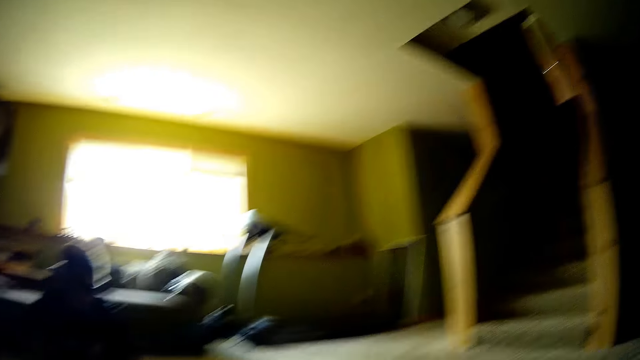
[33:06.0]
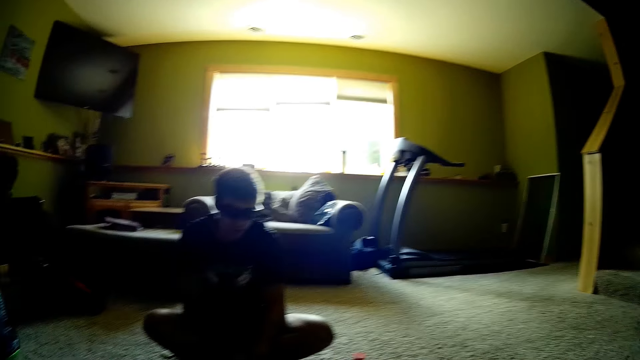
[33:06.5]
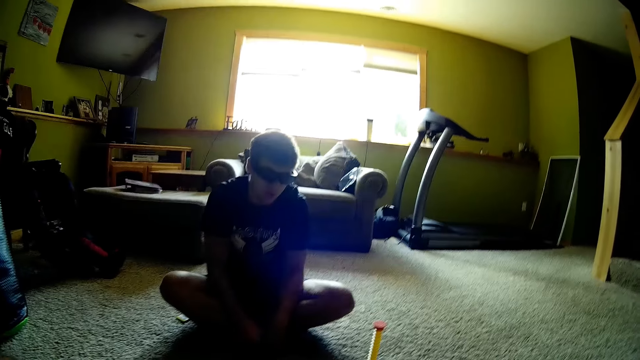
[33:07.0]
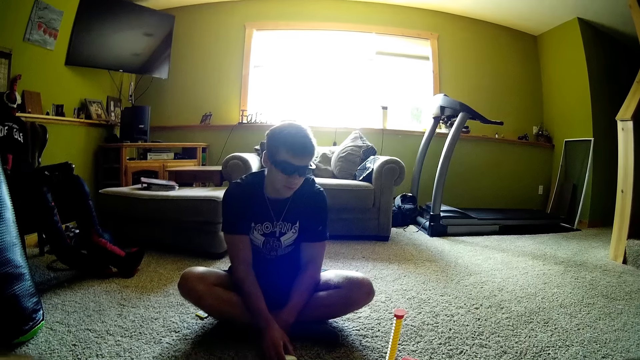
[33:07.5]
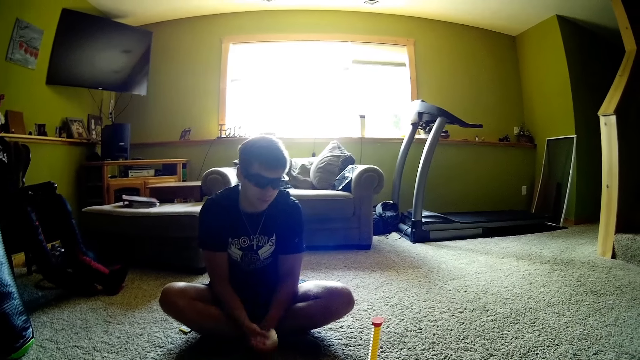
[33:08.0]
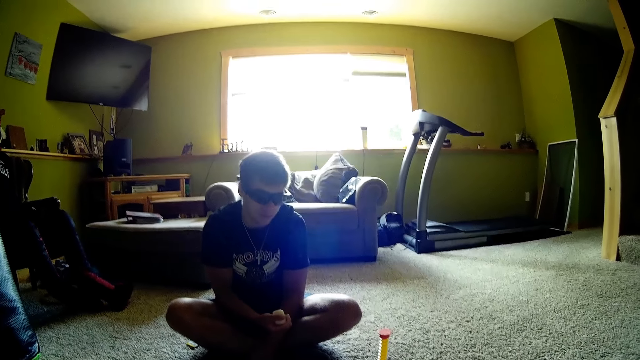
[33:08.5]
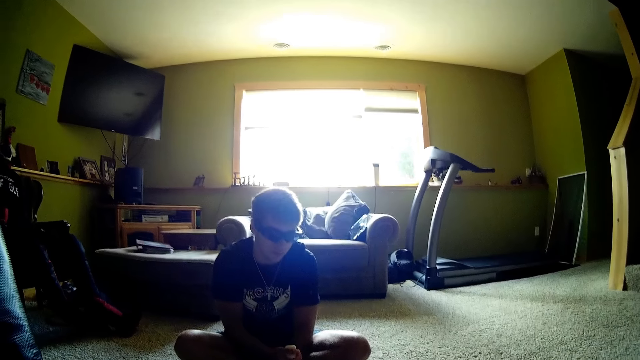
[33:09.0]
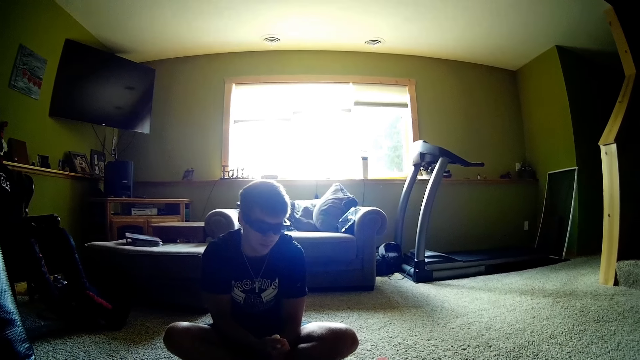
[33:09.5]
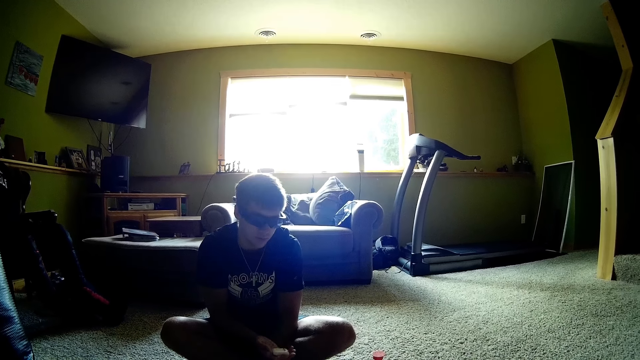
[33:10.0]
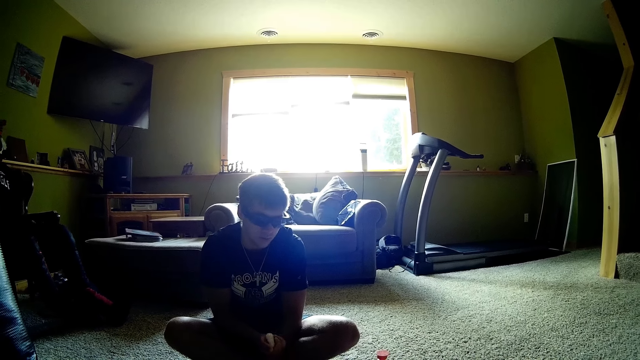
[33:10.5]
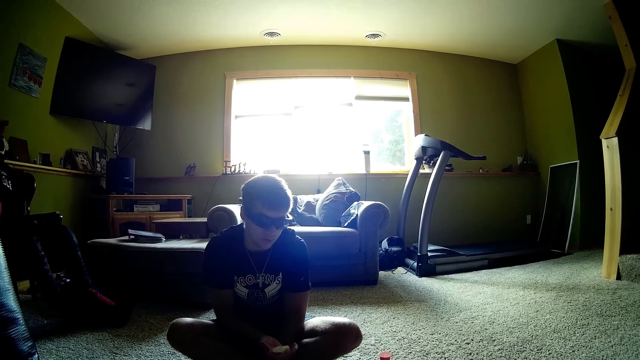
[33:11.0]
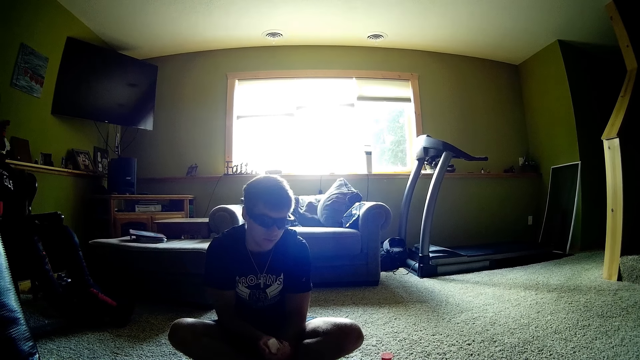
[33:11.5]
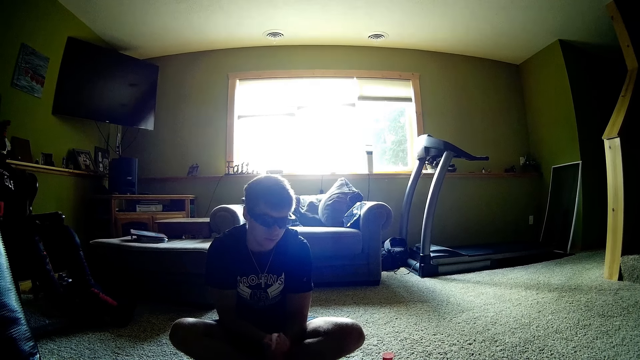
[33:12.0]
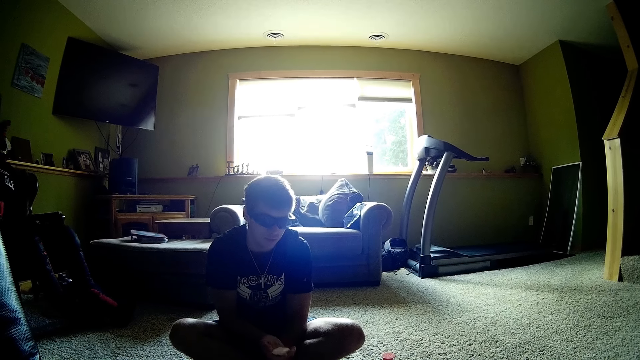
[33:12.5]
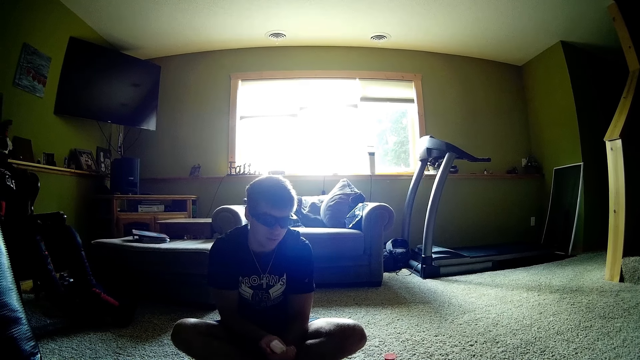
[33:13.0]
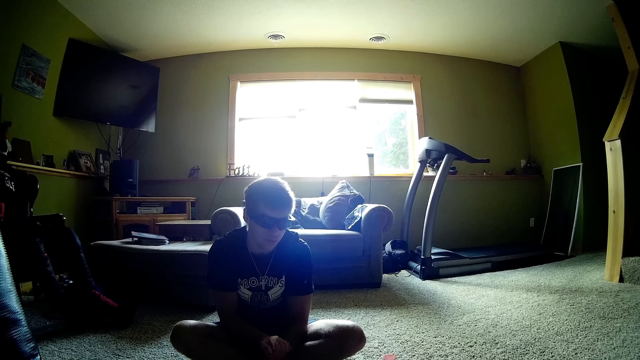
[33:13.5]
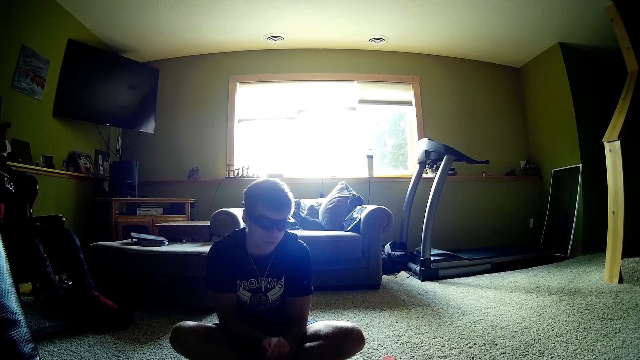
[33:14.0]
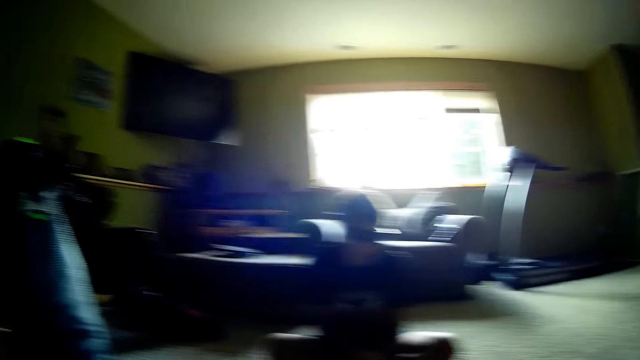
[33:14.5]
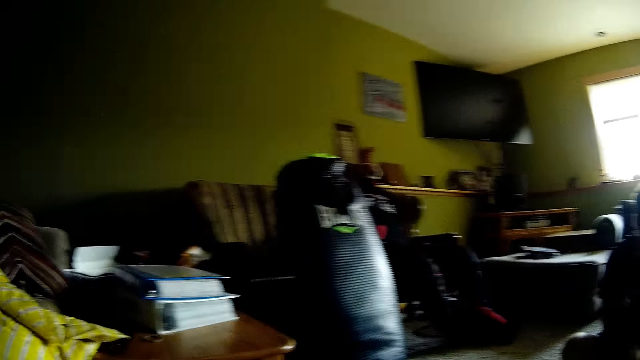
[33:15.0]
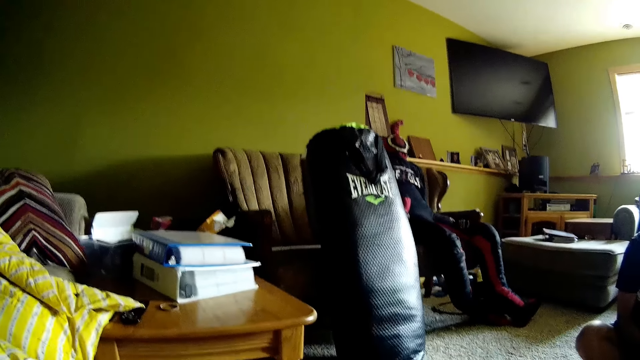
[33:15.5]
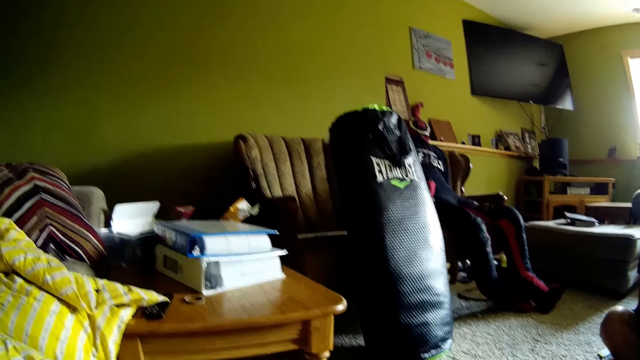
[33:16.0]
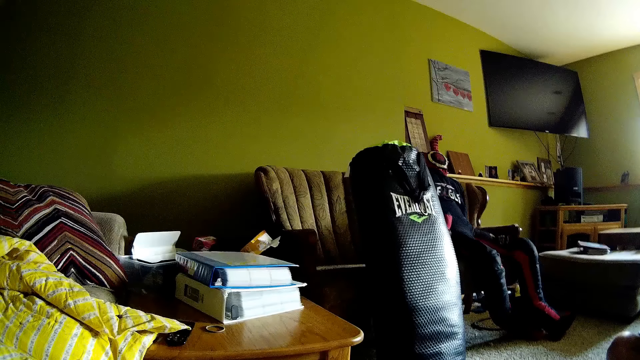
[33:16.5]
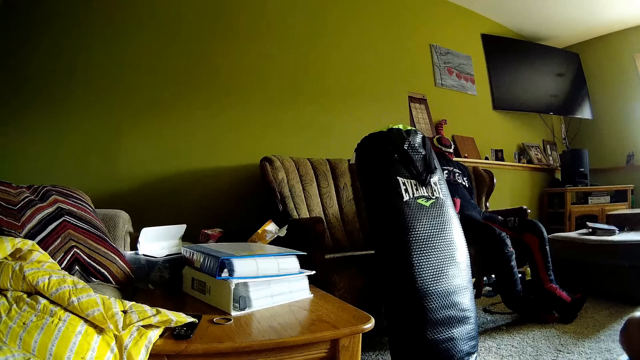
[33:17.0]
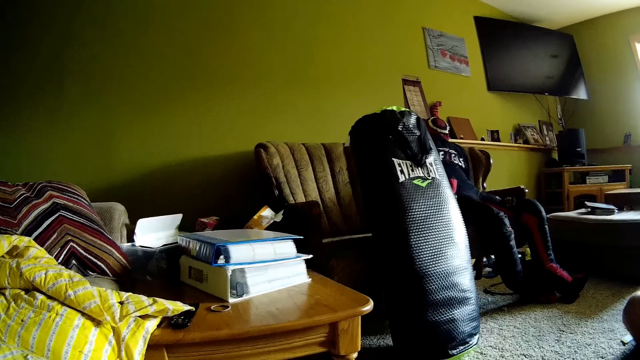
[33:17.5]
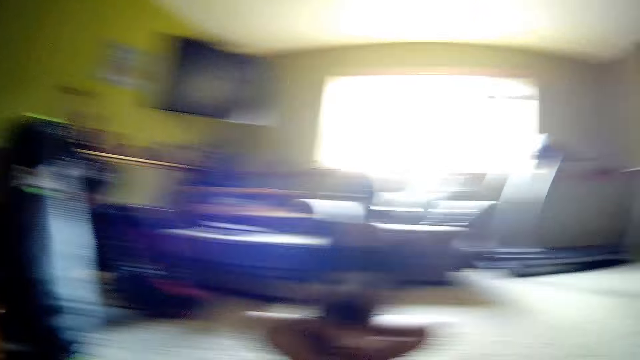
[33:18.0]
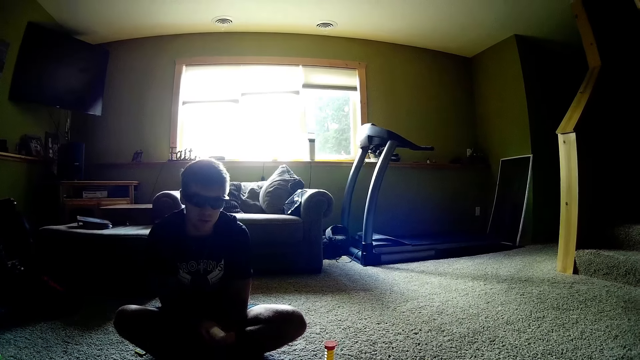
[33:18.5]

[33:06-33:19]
A man picks something from the floor with the right hand. The man rolls something in his hands. The camera wearer looks around the room.

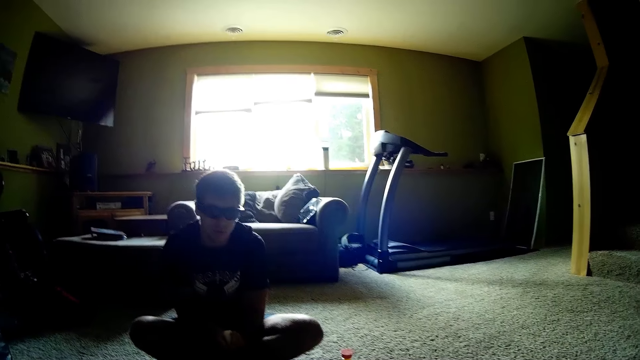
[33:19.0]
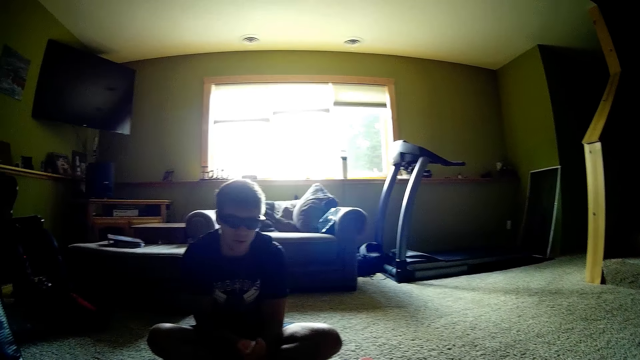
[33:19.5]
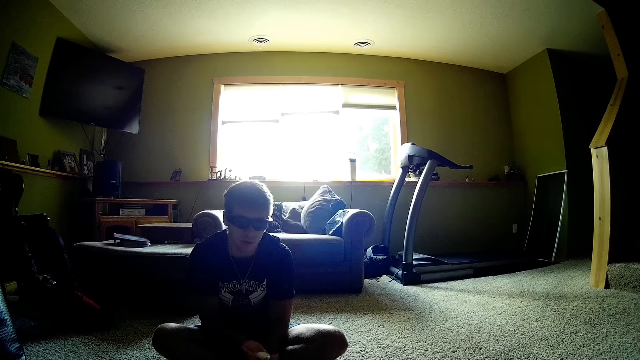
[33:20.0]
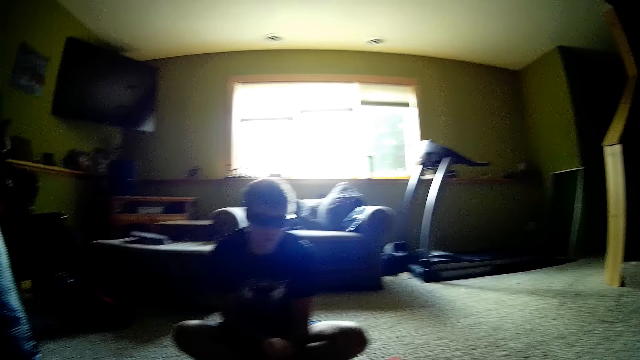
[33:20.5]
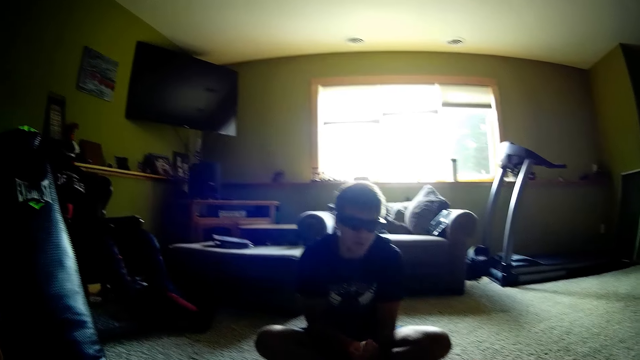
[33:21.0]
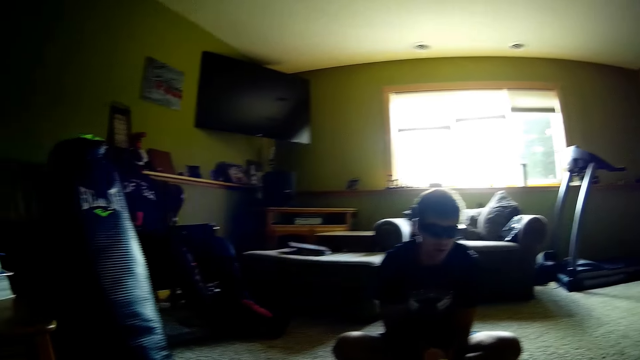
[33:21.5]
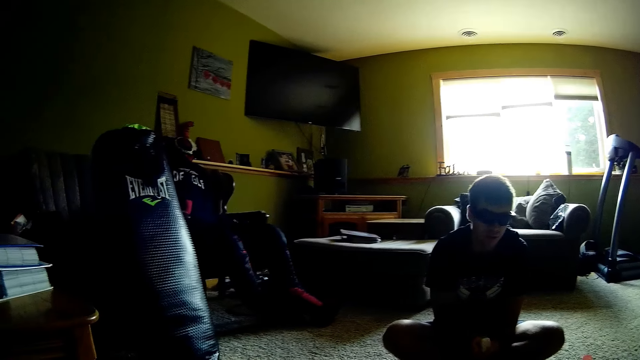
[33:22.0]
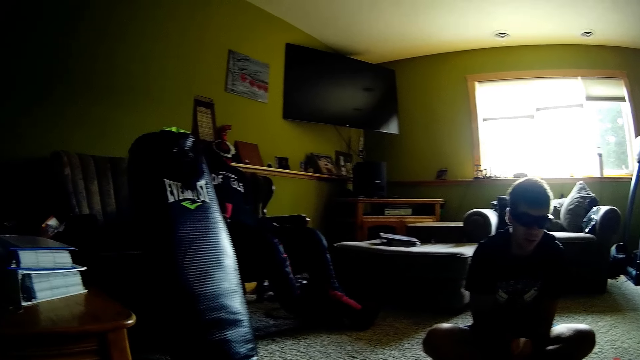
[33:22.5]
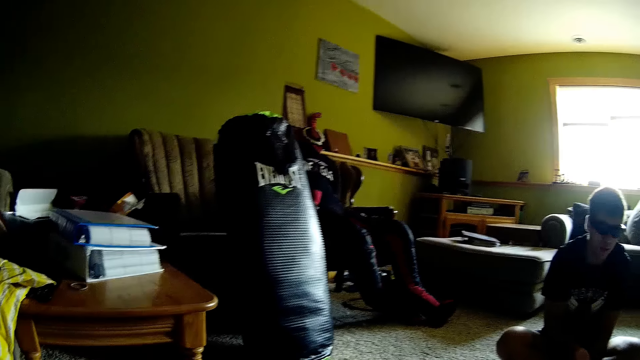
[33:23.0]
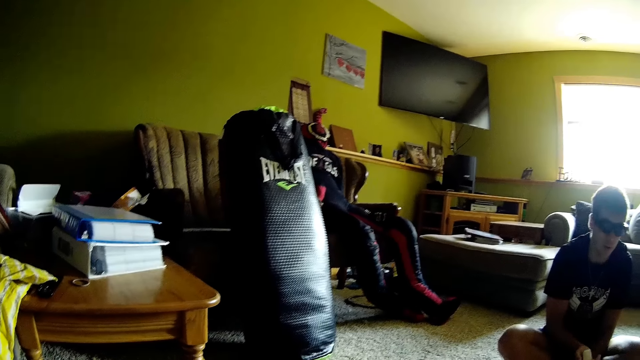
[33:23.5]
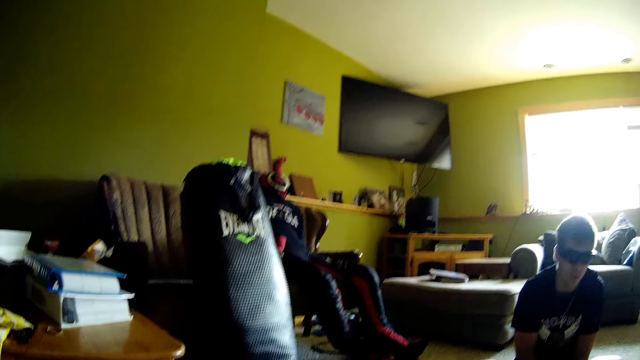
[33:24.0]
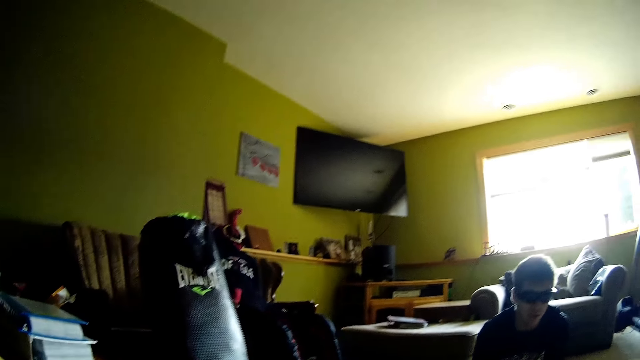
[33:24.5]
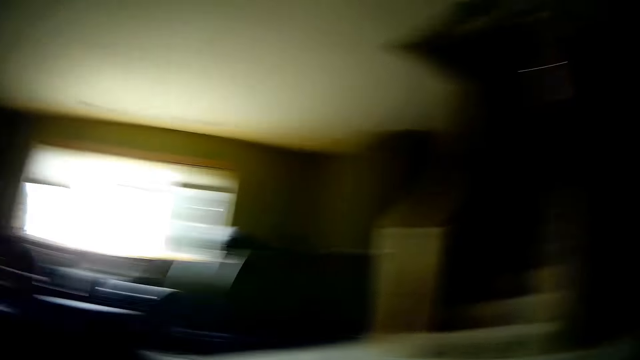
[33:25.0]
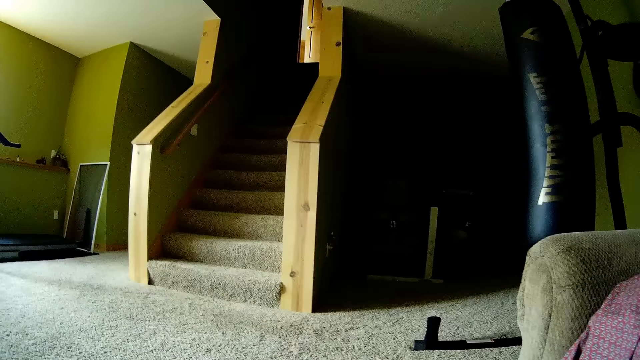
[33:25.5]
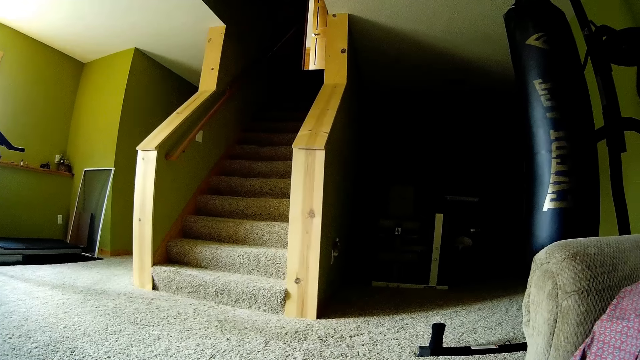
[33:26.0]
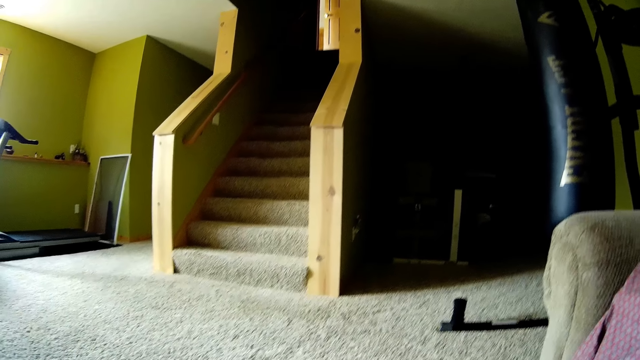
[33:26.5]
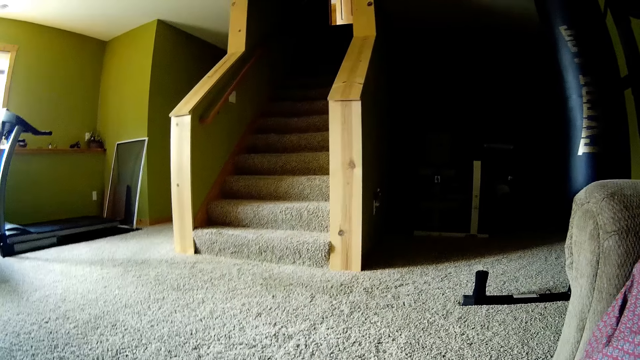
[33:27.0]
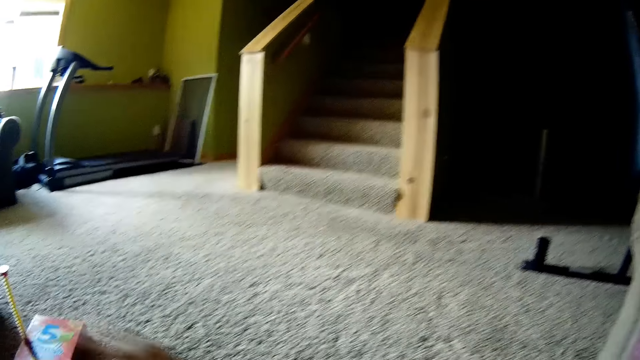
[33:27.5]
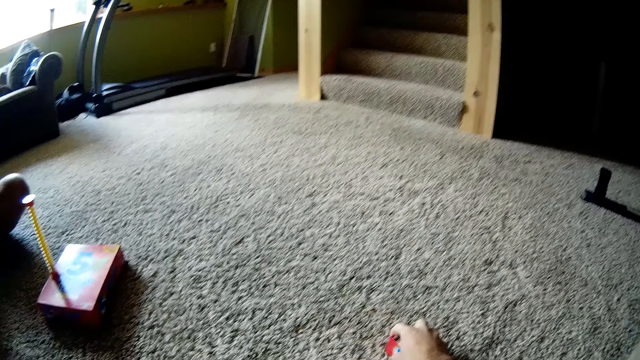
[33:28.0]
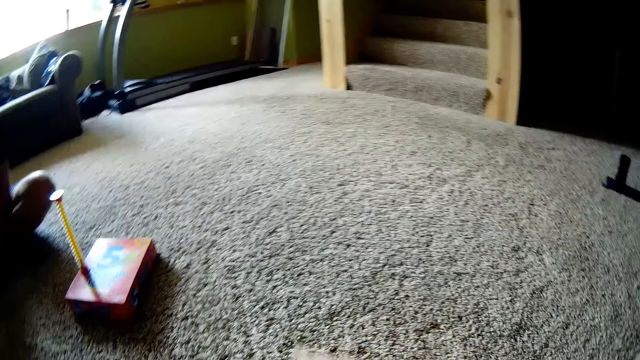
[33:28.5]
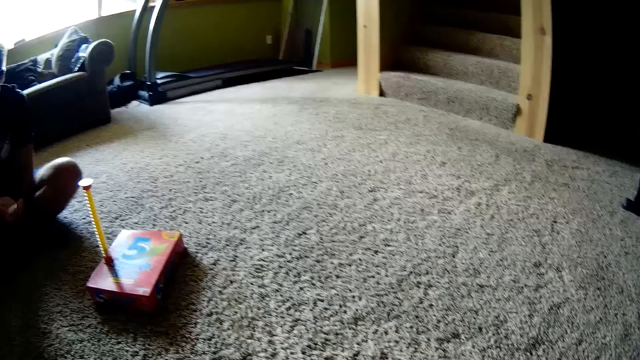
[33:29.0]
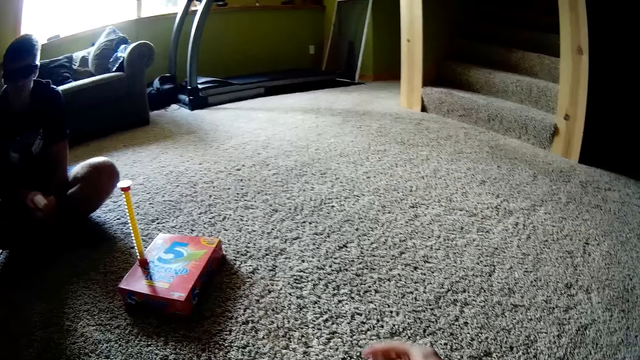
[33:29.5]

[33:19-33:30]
The camera wearer picks a 5 second rule card from the floor with the right hand.
